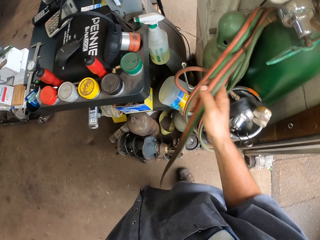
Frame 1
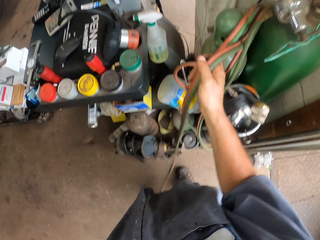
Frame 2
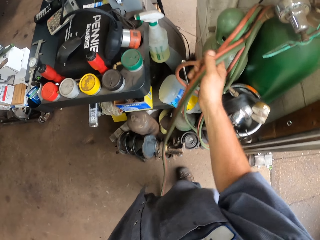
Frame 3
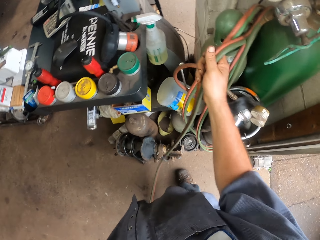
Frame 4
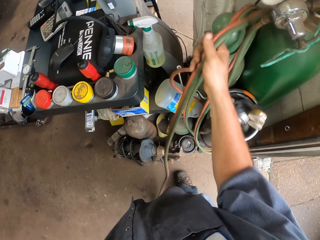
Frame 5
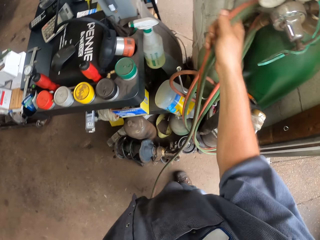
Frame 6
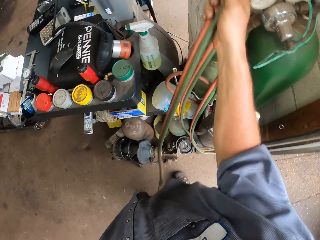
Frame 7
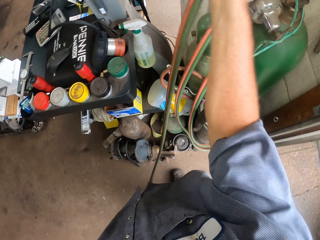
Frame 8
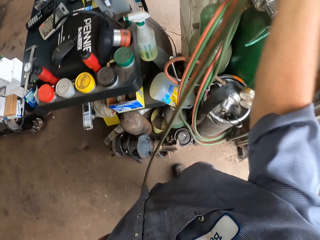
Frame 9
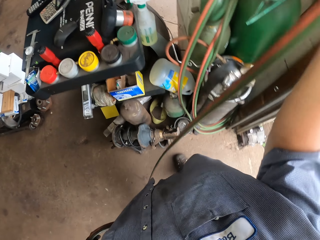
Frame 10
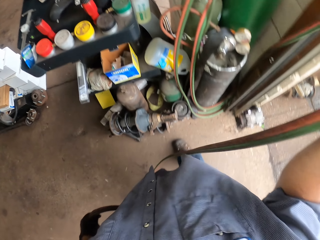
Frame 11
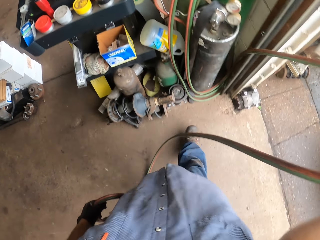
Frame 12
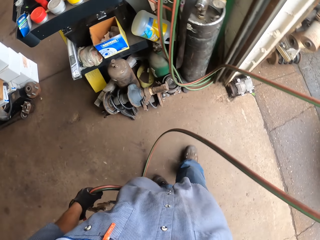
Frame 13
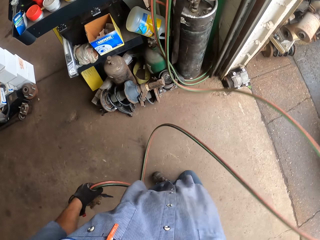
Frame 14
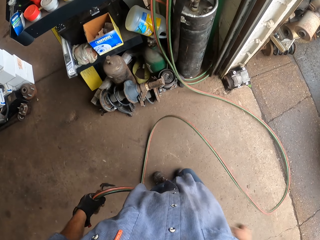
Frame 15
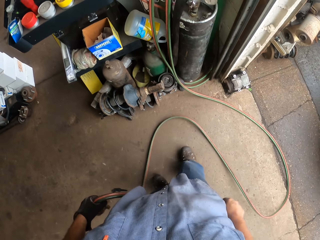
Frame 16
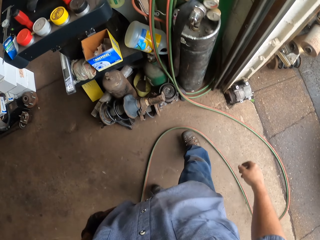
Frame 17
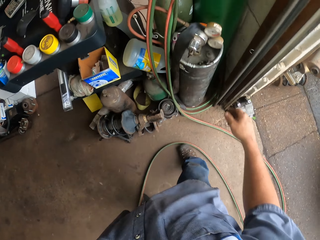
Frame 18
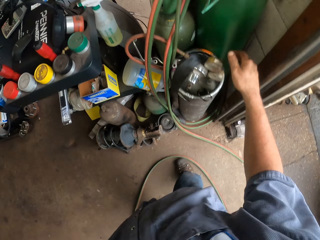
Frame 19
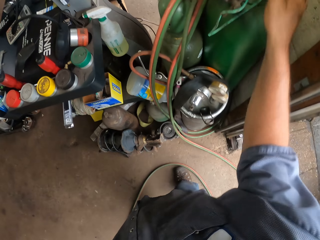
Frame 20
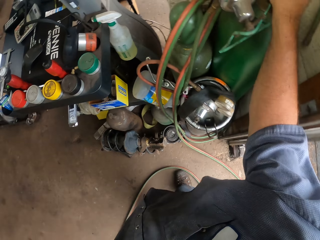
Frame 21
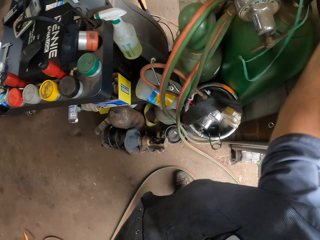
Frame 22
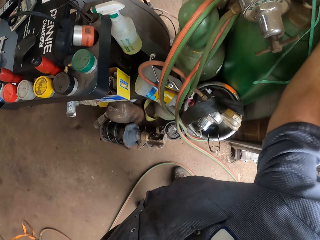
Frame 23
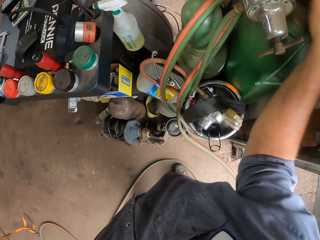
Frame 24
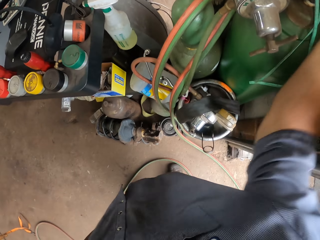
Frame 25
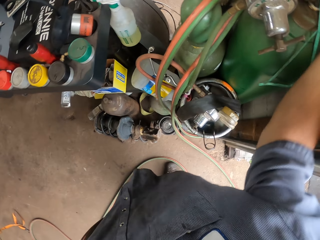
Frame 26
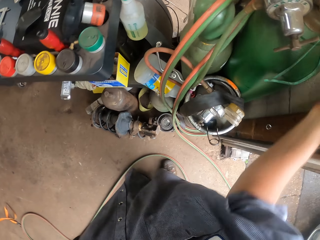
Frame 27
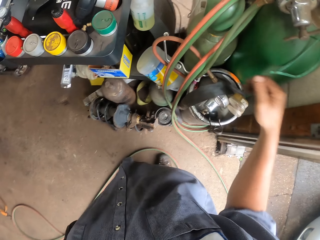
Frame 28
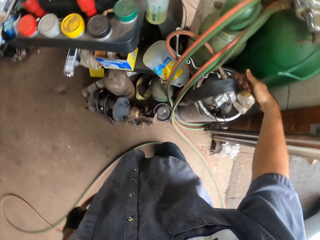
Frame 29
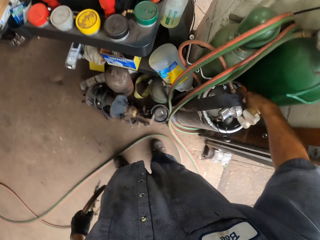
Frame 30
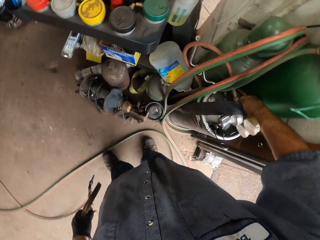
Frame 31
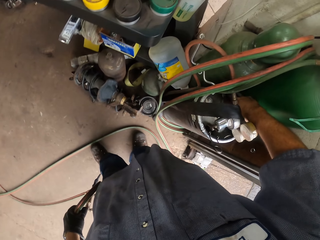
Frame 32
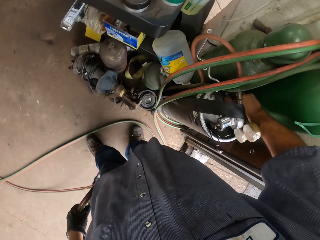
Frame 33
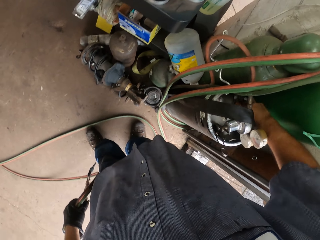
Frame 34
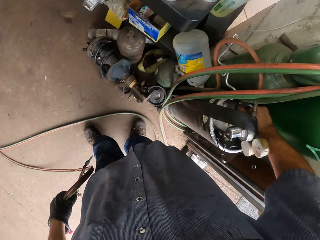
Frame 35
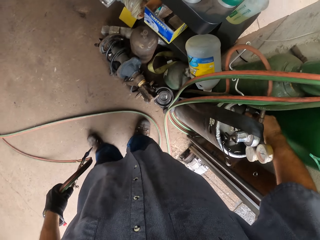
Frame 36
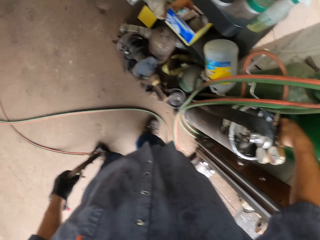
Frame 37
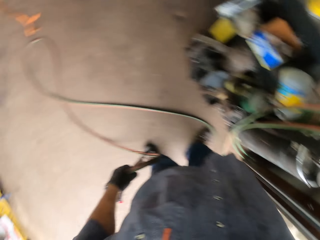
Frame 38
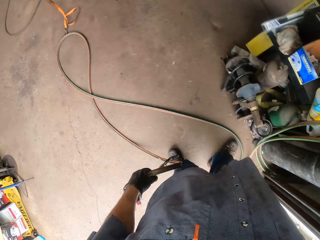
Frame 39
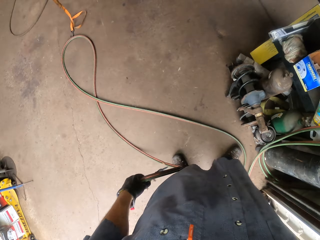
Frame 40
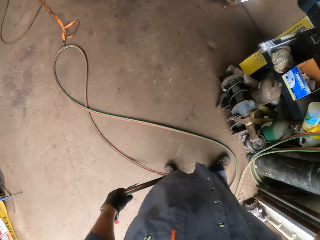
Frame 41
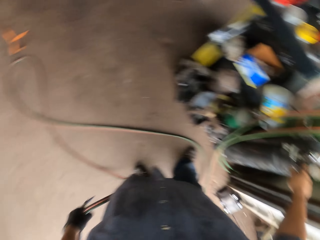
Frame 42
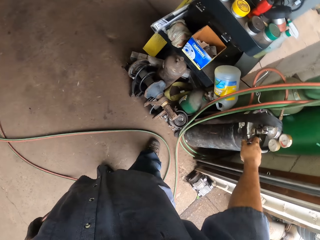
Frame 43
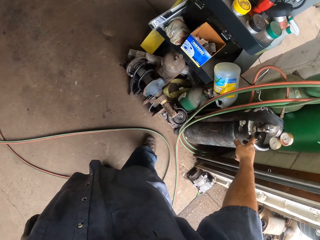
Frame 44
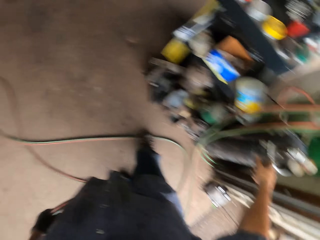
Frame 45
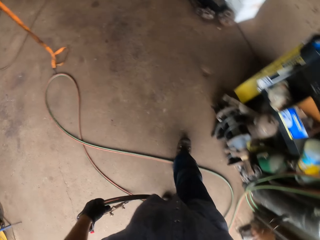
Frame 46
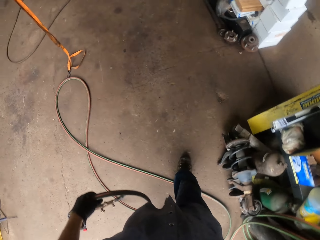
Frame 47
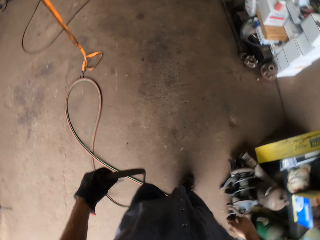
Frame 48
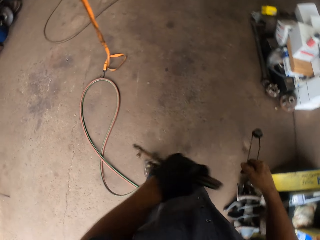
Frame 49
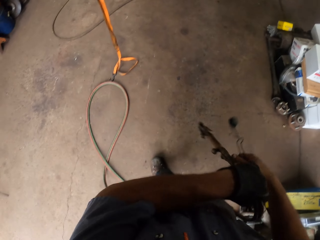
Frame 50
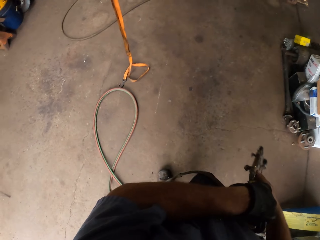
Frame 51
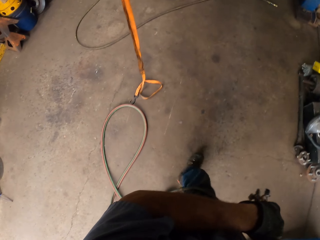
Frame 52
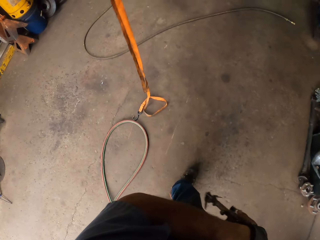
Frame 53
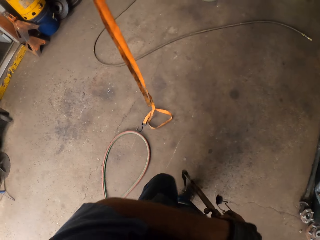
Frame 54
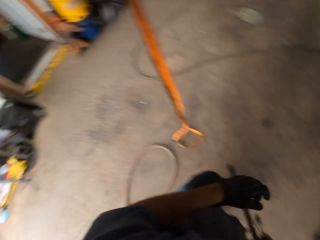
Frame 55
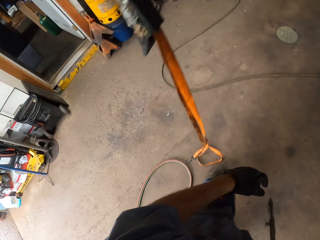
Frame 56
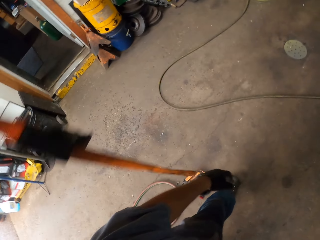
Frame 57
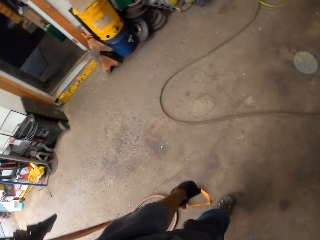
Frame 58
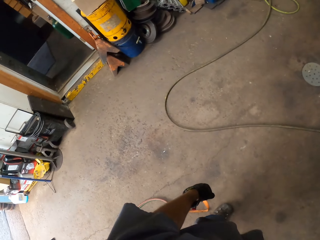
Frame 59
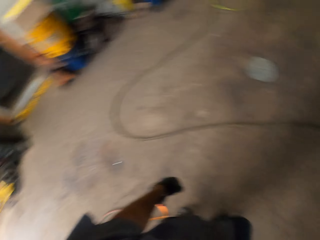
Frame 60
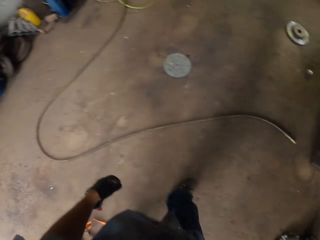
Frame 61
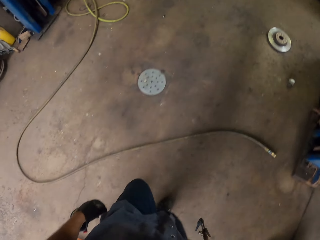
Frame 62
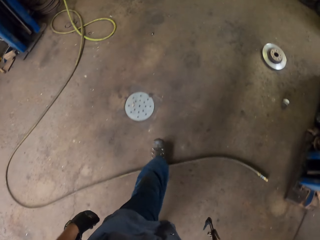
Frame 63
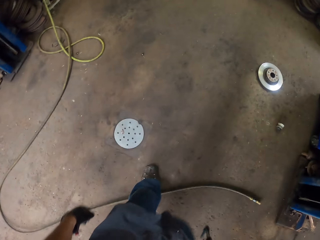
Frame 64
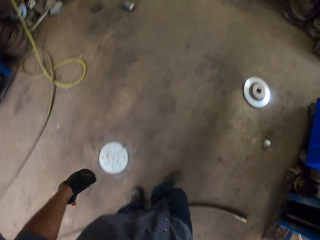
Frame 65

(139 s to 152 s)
The camera wearer pulls the pipe. He pulls the pipe off the gas tank. He drops the pipe on the floor. He swings the right hand. He holds something. He opens the gas tank with the right hand. He pulls his hand off something. He pulls his hand off the gas tank. He picks up a flint striker with the right hand. He walks around the garage. He switches the welding torch to the other hand. He walks around the garage.

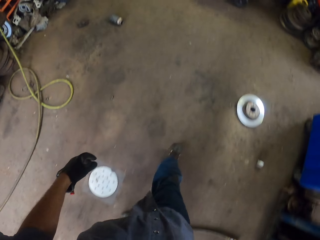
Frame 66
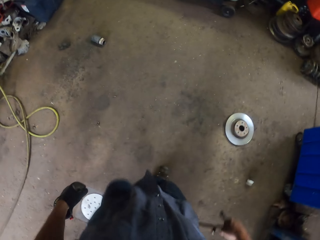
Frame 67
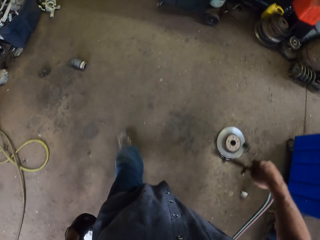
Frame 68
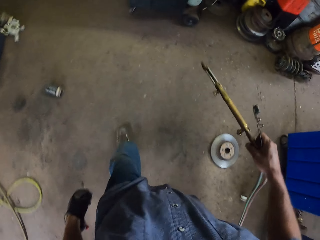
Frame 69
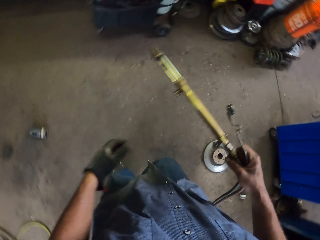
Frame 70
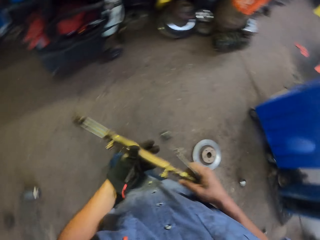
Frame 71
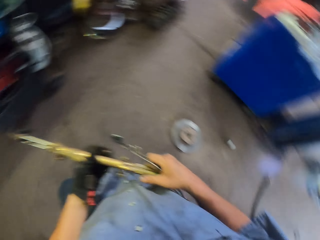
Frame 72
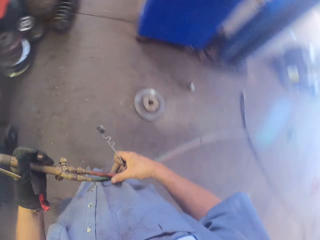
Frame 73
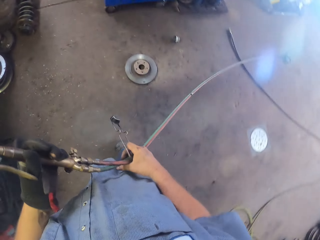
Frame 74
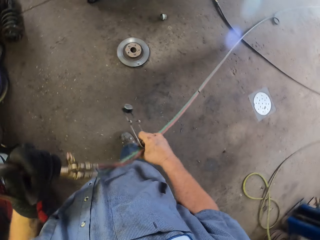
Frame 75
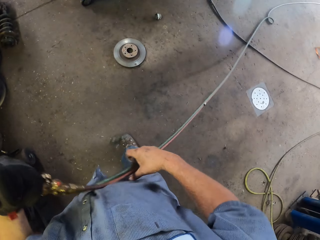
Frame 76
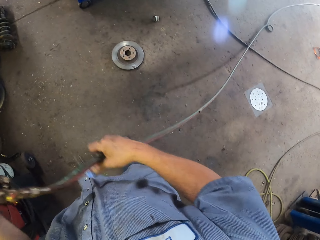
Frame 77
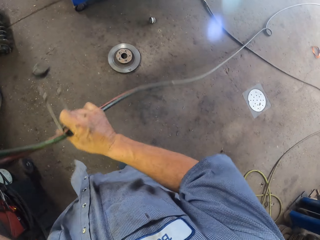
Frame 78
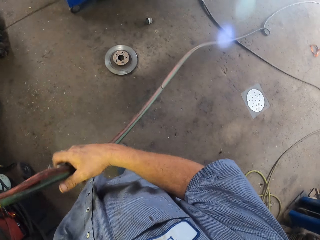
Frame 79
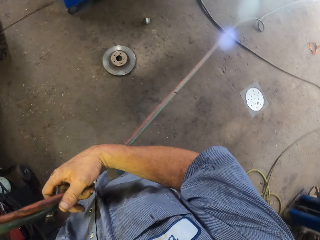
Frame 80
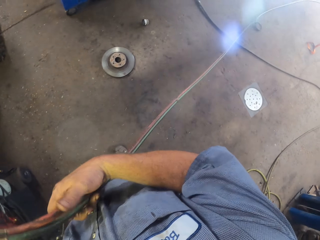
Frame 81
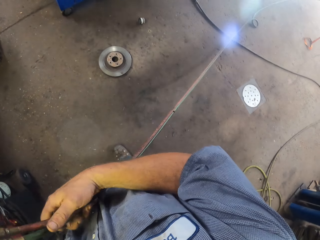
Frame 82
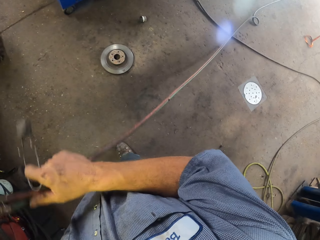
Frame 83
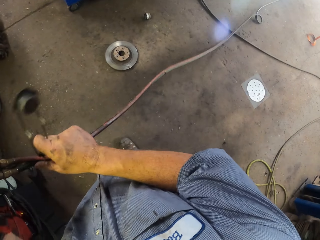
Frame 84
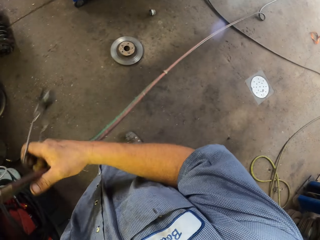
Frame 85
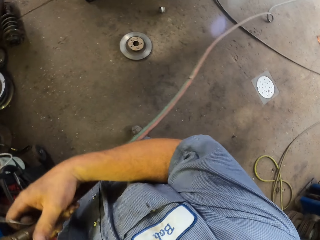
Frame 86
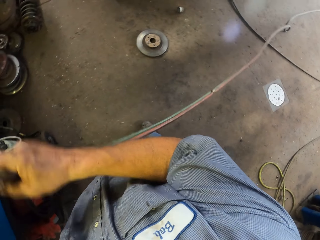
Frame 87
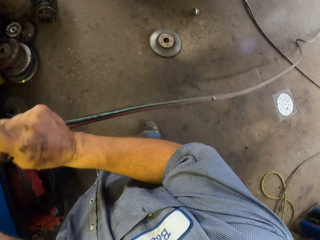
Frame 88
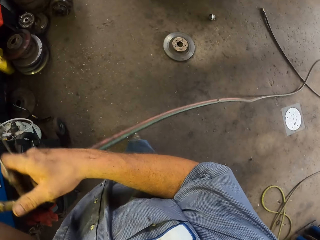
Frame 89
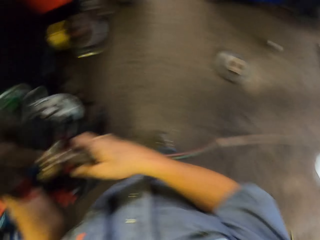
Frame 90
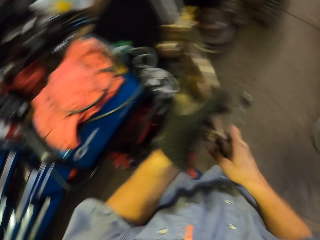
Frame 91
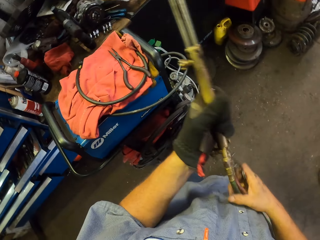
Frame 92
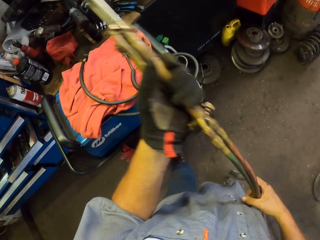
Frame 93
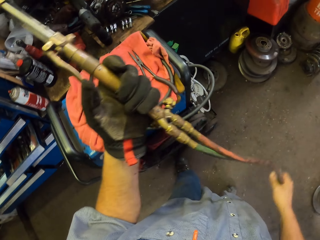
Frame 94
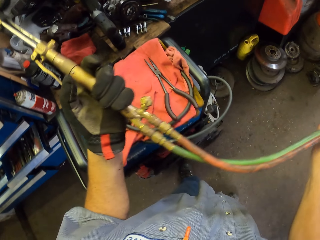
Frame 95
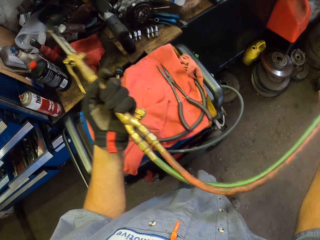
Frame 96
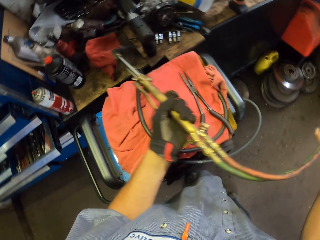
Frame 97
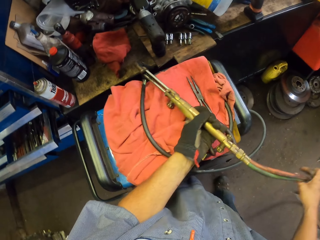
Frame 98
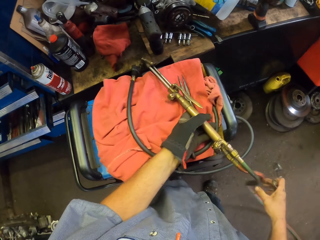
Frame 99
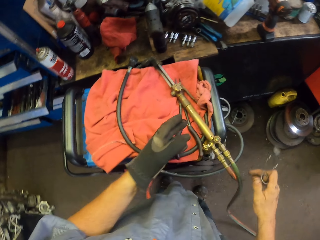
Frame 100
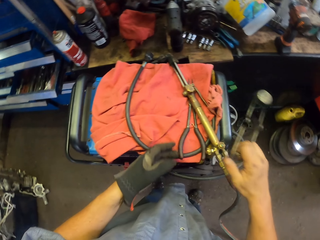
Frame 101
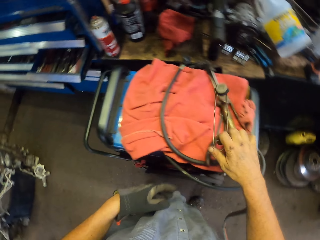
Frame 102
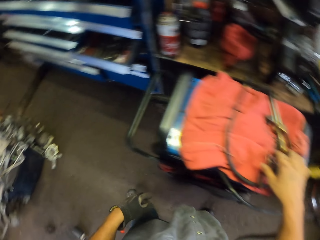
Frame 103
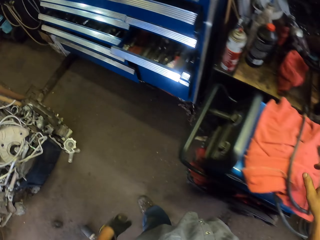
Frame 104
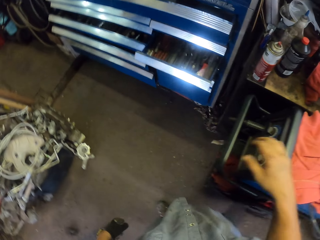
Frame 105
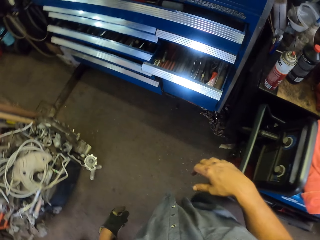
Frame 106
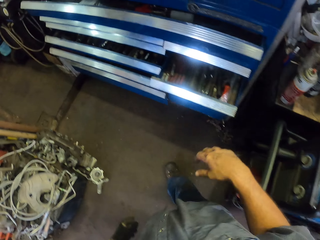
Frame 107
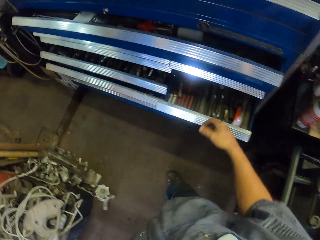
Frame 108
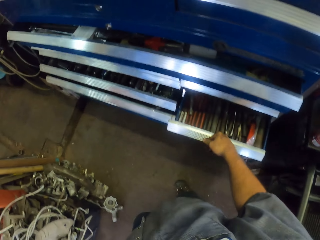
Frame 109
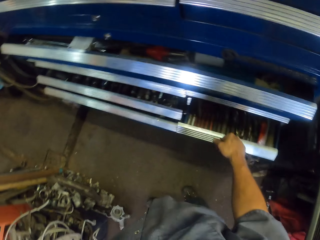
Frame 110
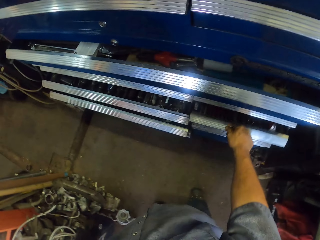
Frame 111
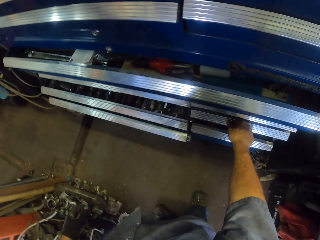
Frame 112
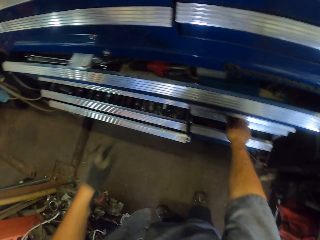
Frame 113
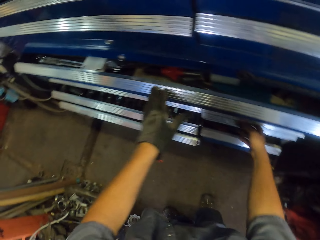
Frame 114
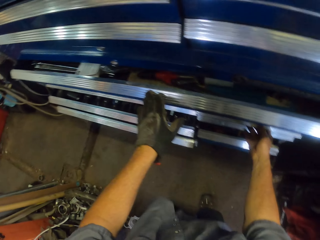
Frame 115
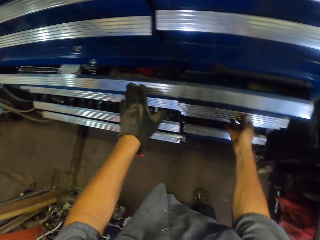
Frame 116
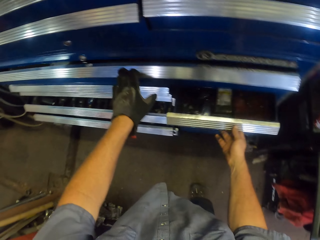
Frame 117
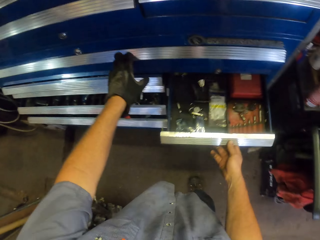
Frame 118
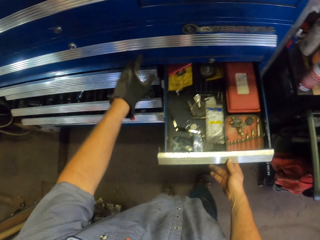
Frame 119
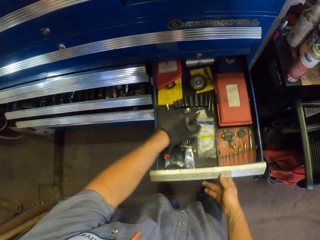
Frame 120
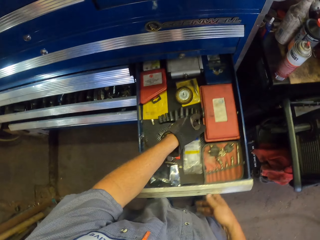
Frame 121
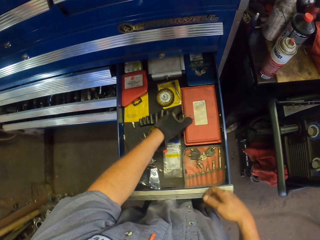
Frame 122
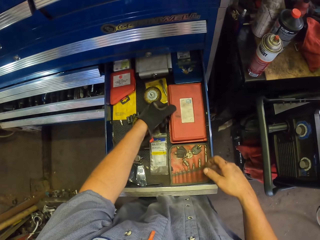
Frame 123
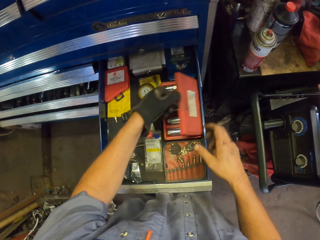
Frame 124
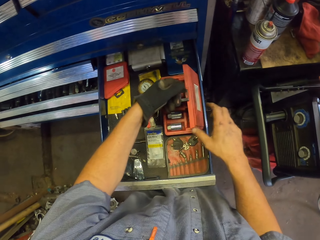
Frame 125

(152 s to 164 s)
The camera wearer holds the welding torch with the left hand. They switch the welding torch to the other hand. They pull the cable. They hold the welding torch with both hands. They pull the cable. They put the welding torch on a cloth. They swing the right hand. They put the lighter on the cloth. They swing the right hand. They walk around the garage. They close the drawer with the right hand. They swing the left hand. They close the drawer with the left hand. They open a drawer with the left hand. They swing the left hand. They open a toolbox.
